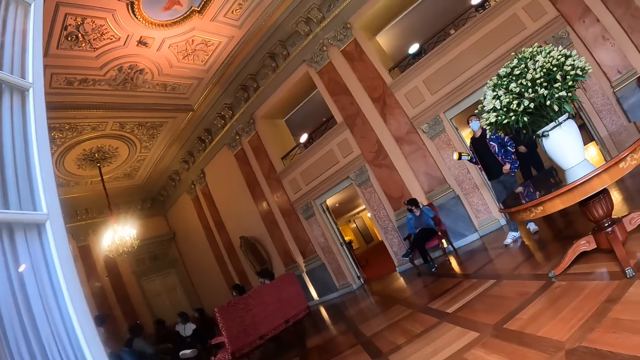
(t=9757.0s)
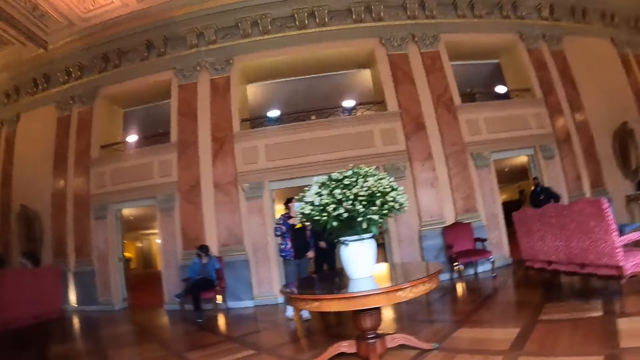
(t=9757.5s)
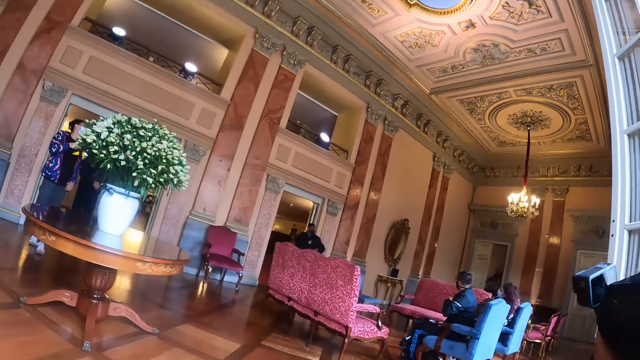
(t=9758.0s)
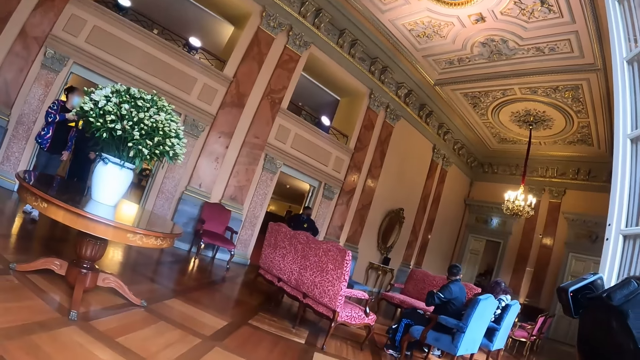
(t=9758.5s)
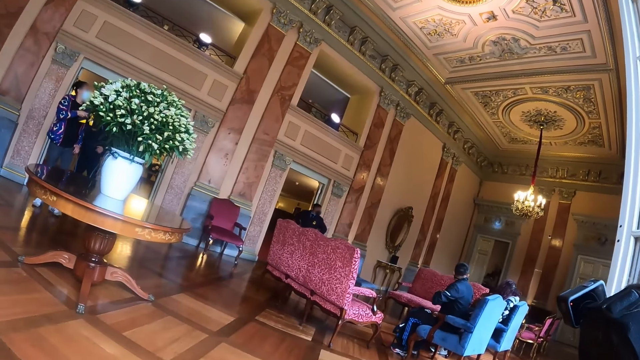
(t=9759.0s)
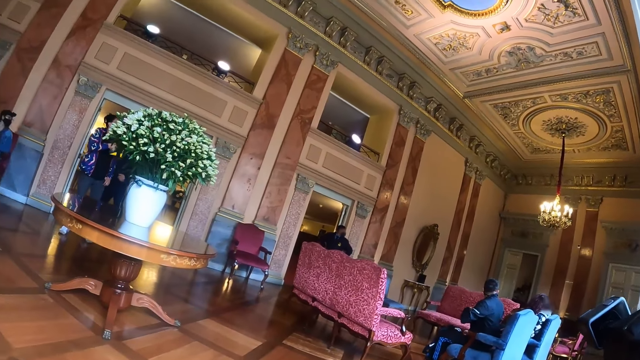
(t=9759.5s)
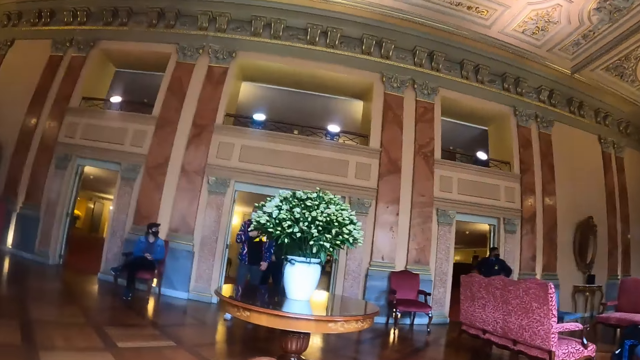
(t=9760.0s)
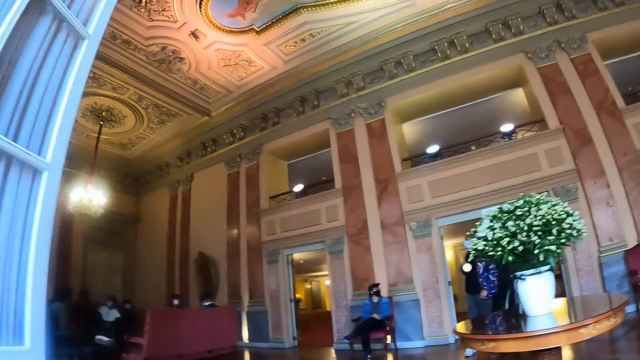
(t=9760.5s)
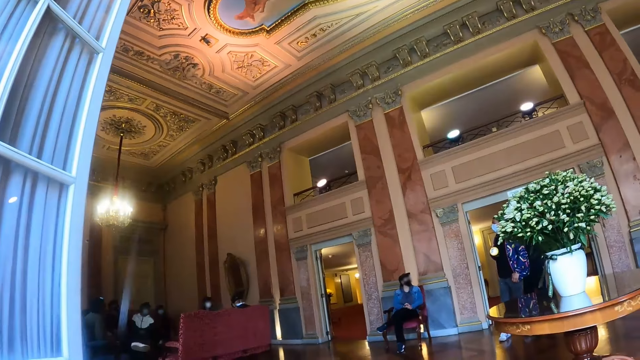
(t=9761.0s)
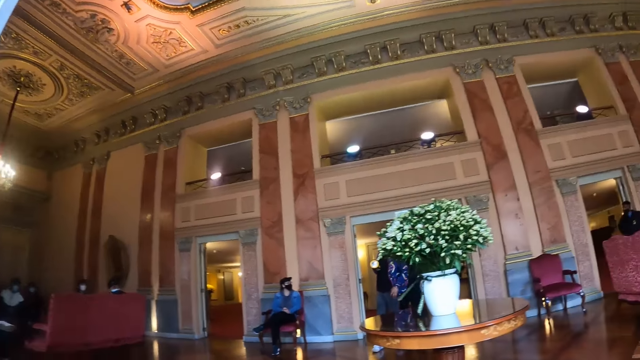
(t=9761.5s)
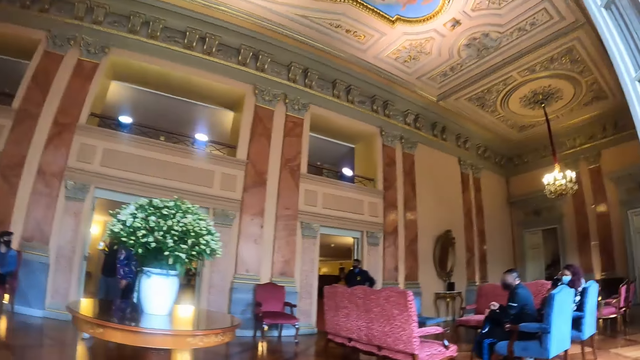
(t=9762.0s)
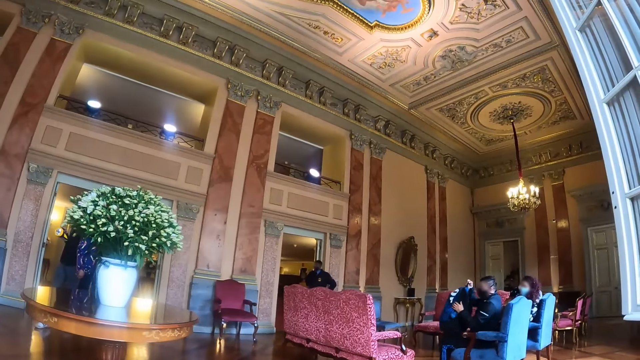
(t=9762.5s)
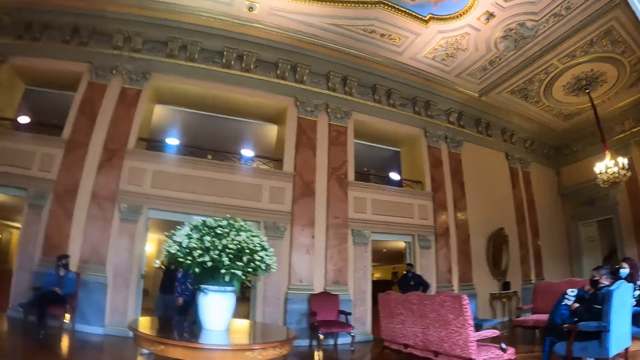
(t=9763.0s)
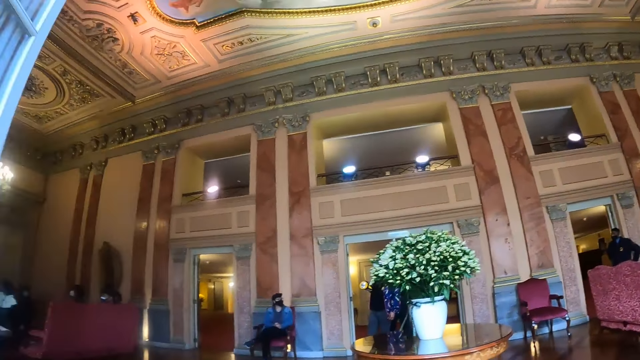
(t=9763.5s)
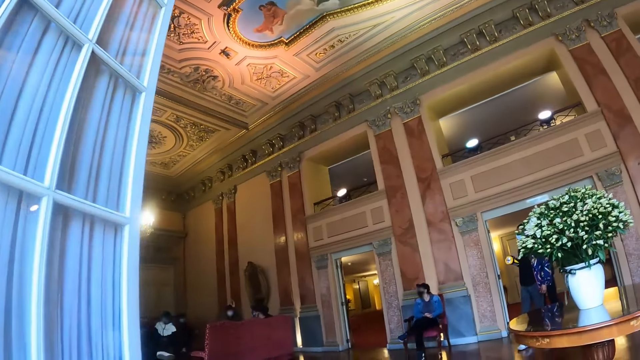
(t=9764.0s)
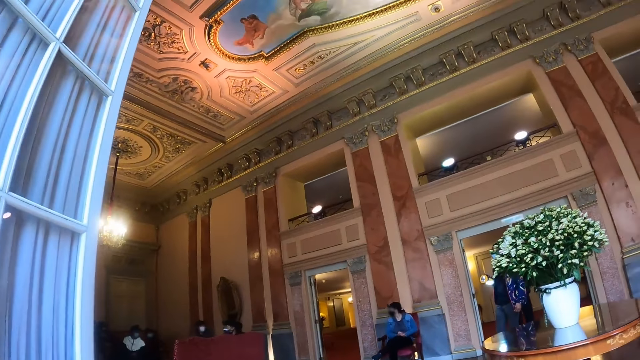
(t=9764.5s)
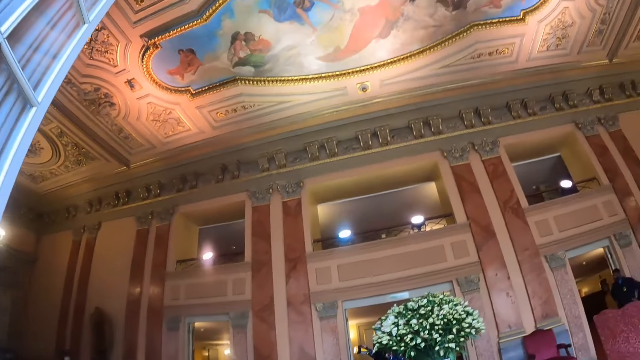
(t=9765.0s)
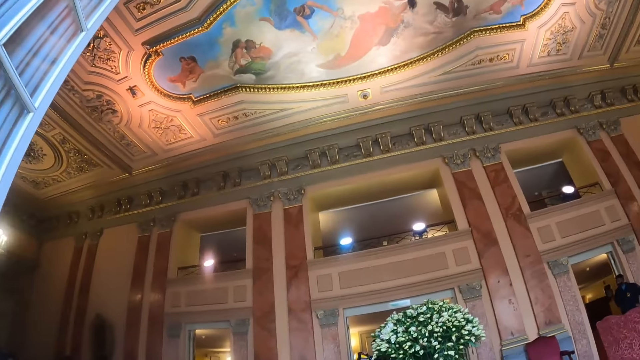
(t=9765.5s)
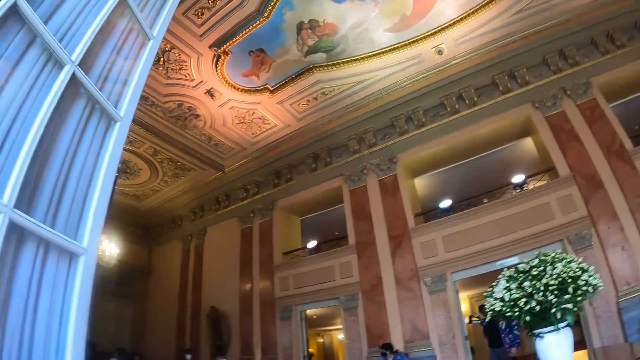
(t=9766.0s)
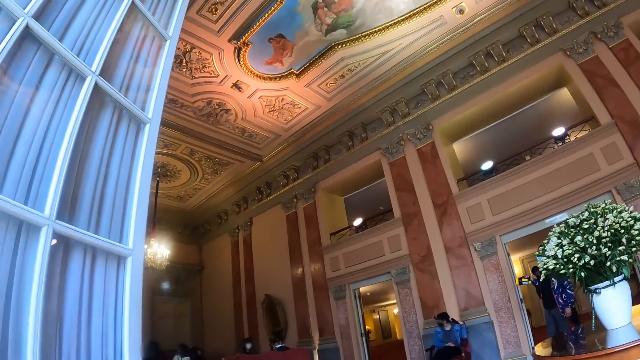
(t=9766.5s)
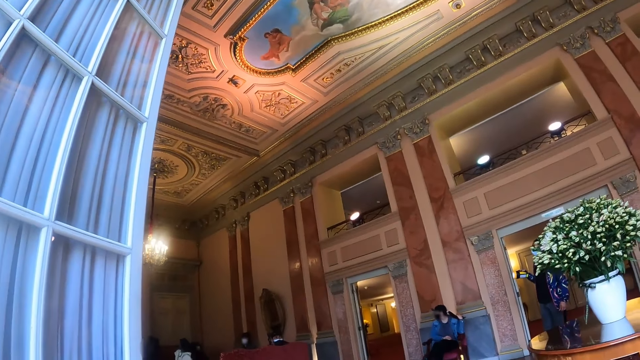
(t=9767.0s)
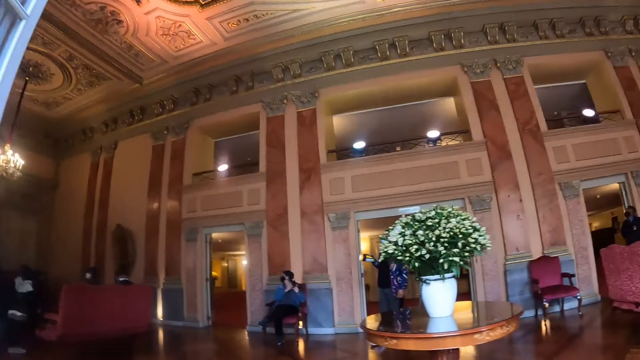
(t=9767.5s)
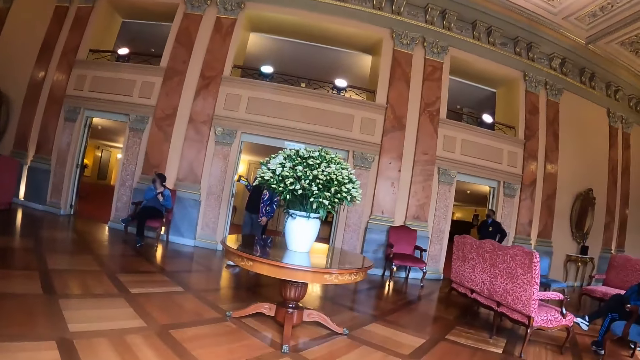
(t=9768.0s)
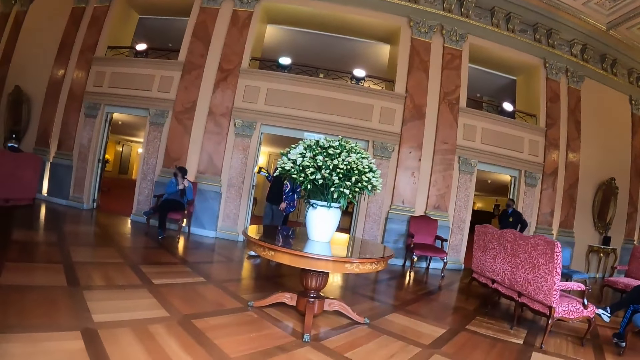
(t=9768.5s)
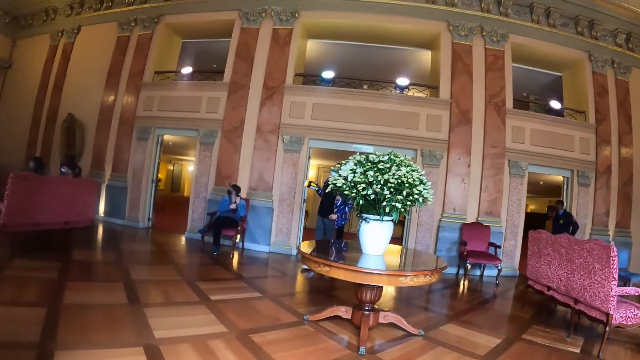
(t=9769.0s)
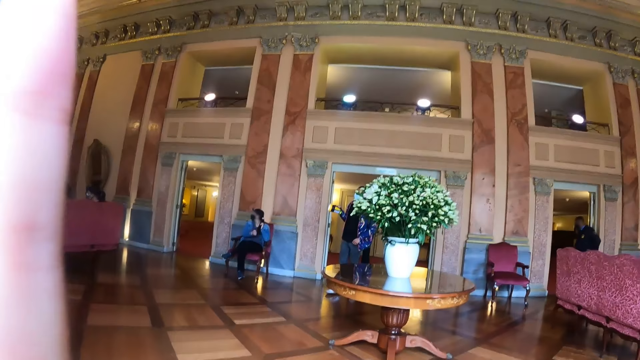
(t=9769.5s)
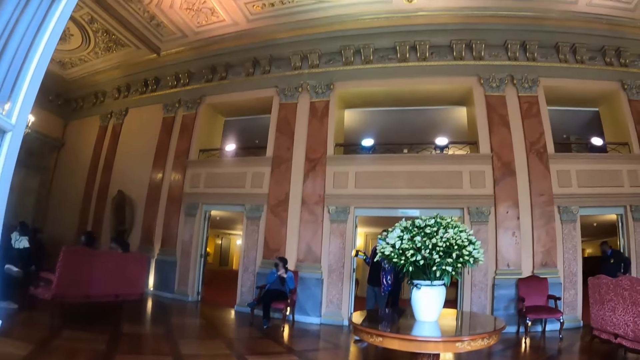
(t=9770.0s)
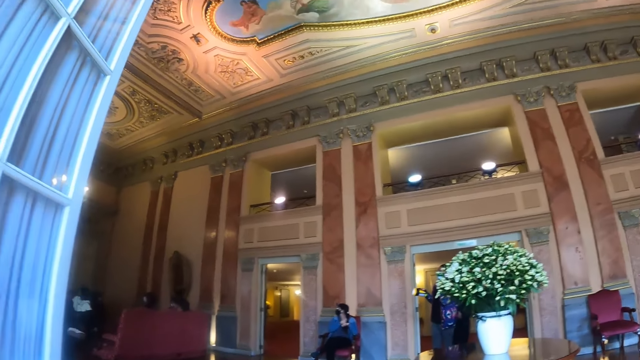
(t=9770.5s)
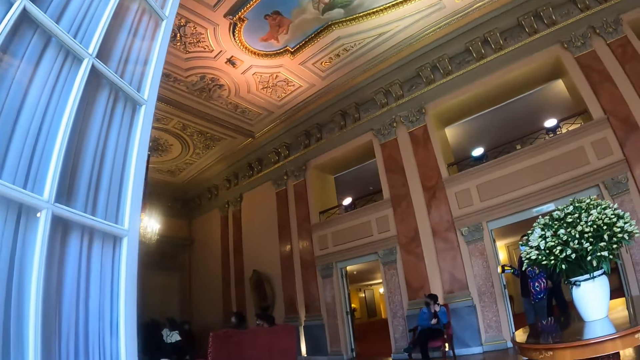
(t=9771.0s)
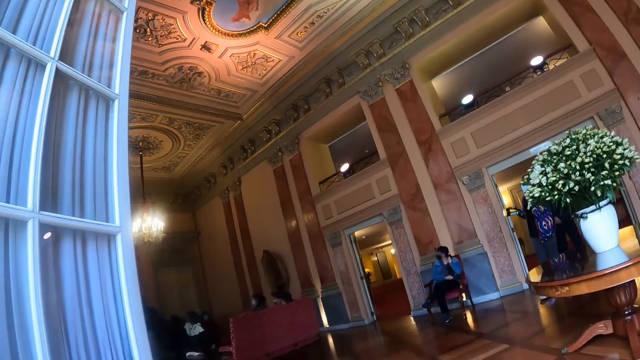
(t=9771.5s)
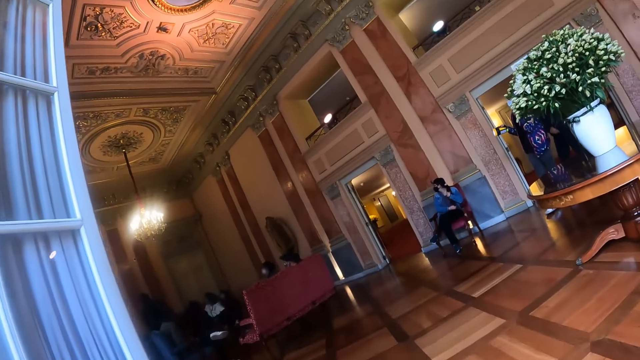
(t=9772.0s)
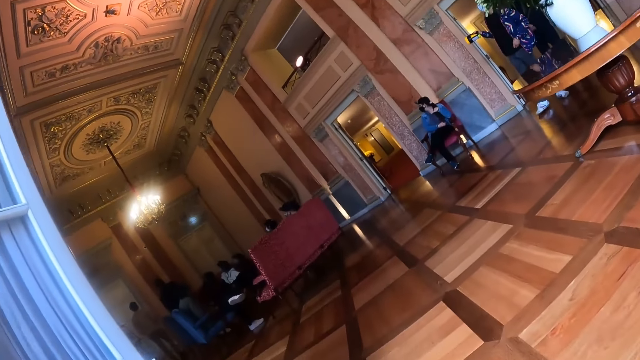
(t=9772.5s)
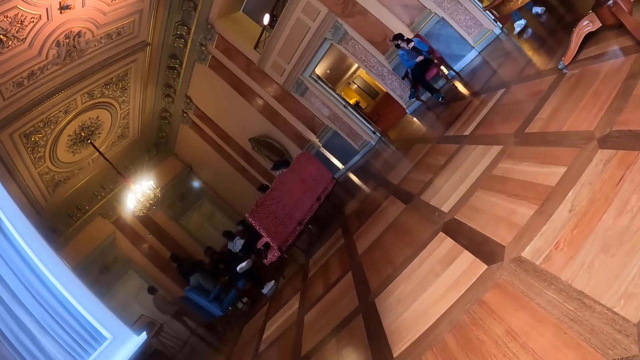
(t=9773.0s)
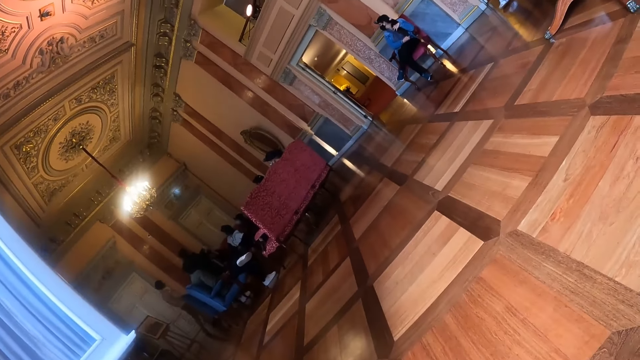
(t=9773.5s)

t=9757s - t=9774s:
The camera wearer looks around the room.

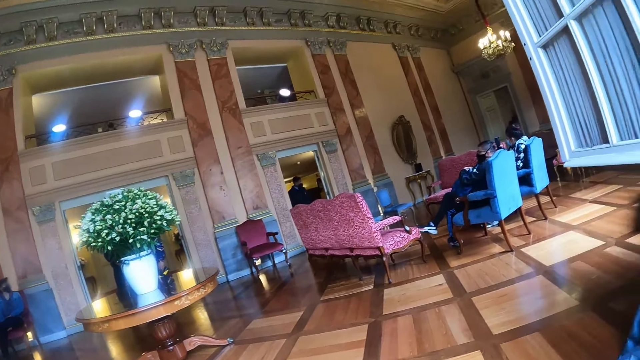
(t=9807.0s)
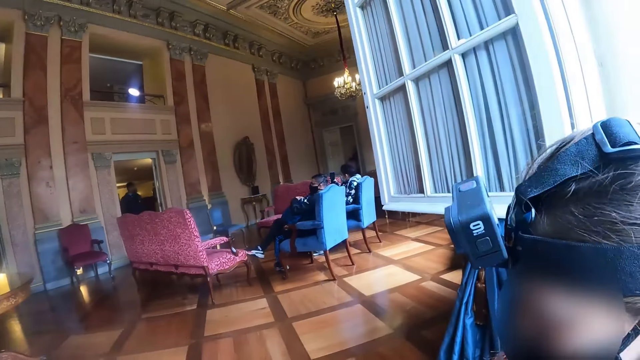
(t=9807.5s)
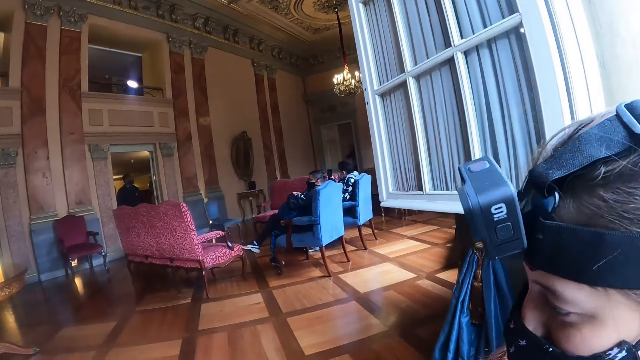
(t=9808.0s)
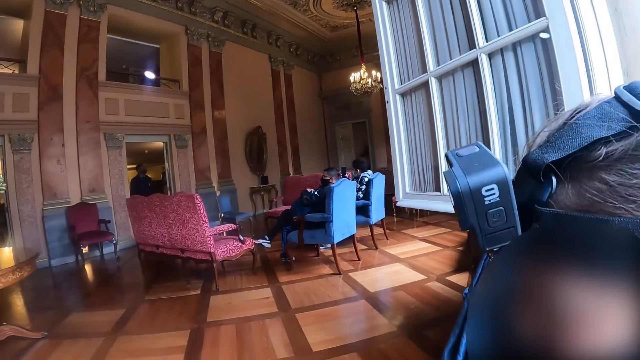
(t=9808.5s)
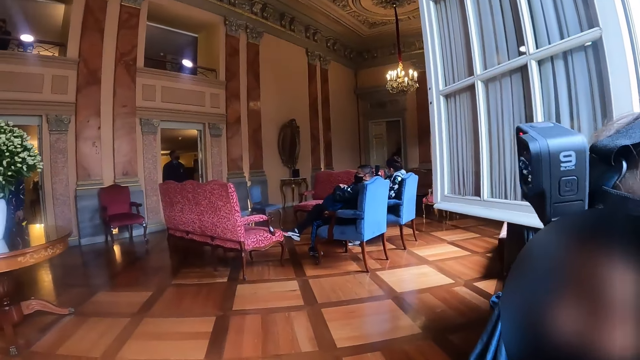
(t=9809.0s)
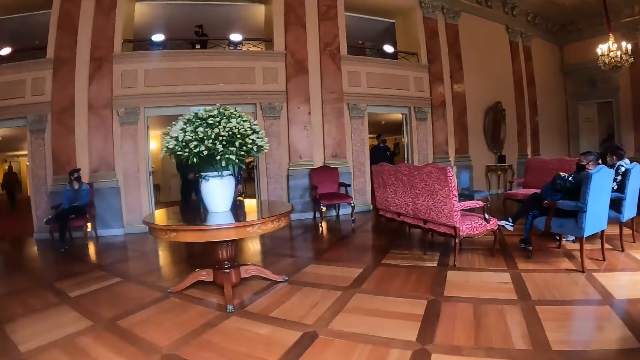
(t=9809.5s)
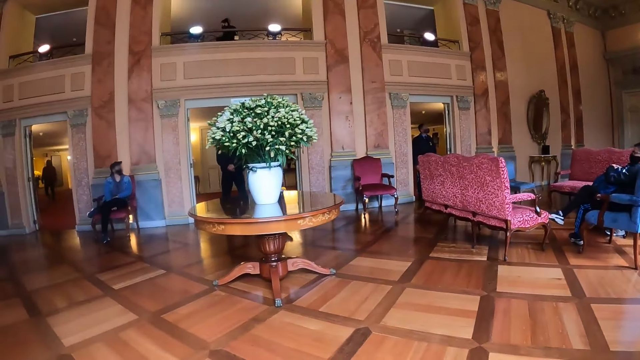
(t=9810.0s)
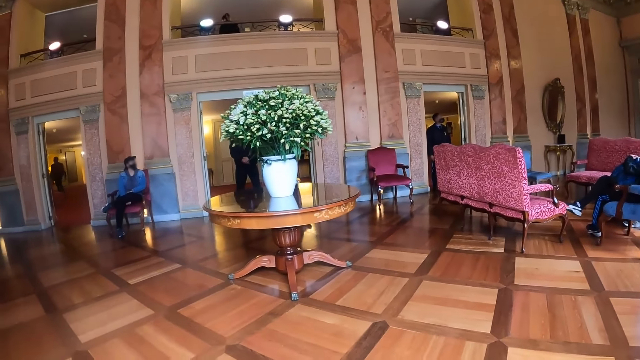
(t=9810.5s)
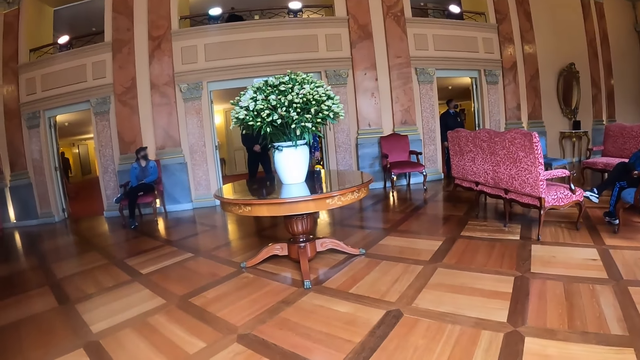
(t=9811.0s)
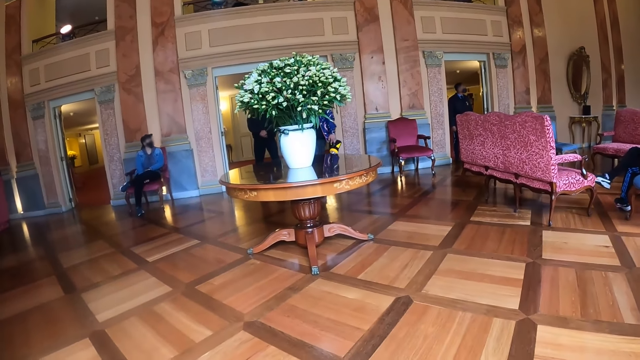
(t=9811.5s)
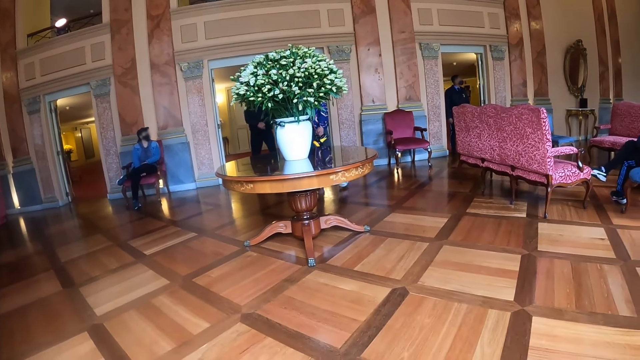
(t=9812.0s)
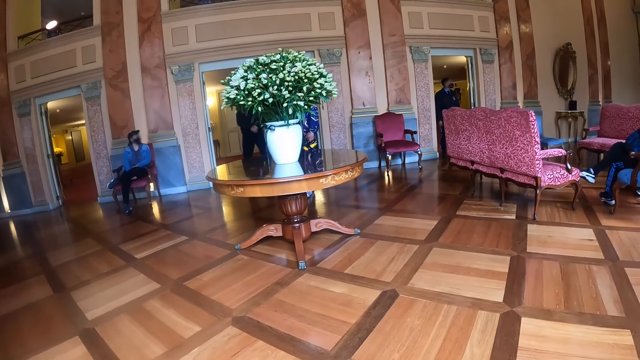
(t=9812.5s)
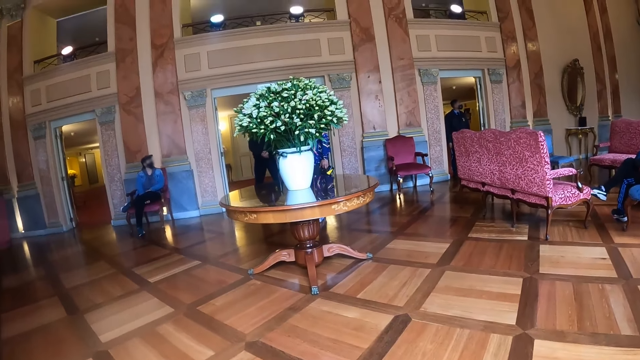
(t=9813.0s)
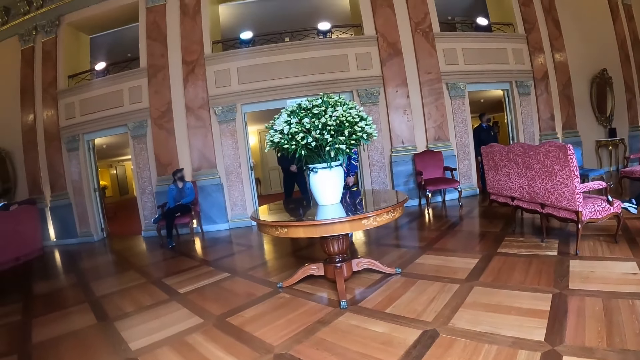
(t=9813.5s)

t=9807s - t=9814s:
The camera wearer talks to a person. They look around the room.
